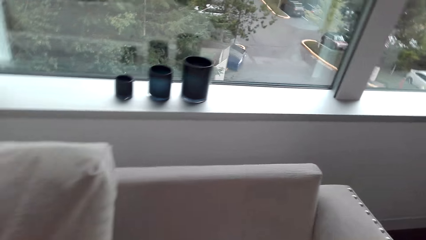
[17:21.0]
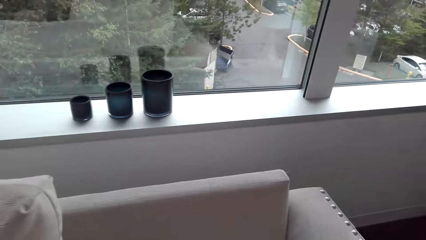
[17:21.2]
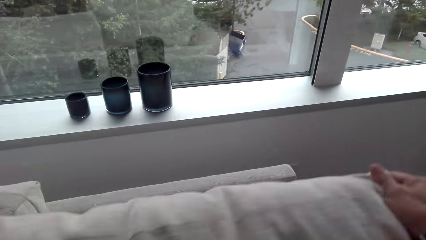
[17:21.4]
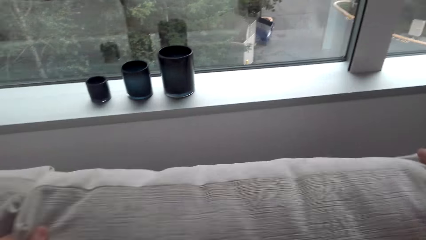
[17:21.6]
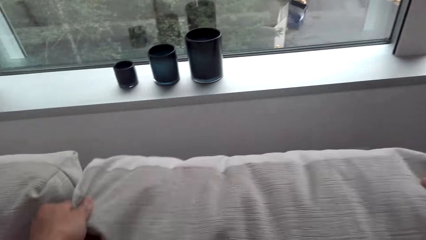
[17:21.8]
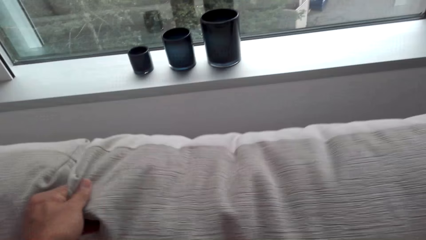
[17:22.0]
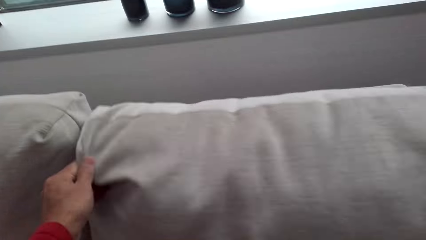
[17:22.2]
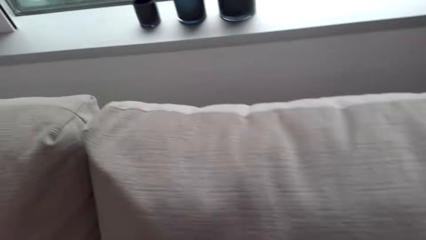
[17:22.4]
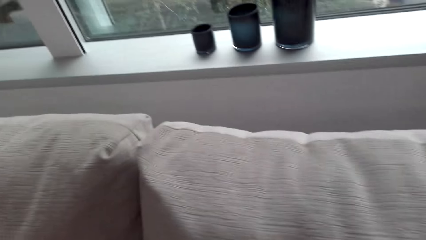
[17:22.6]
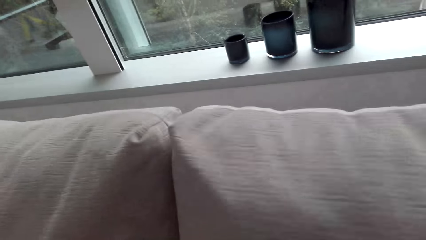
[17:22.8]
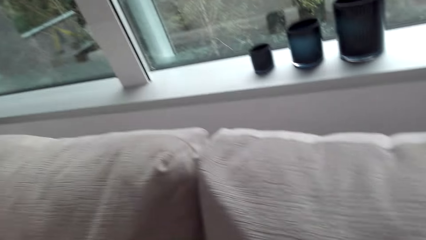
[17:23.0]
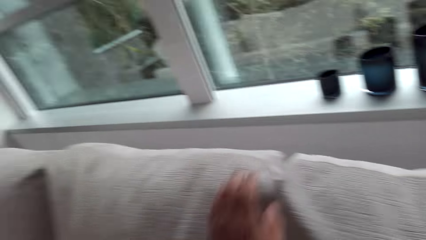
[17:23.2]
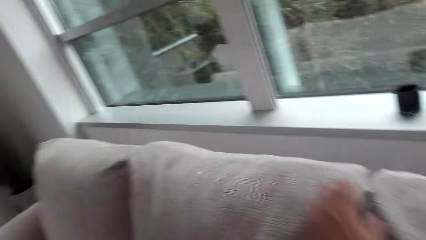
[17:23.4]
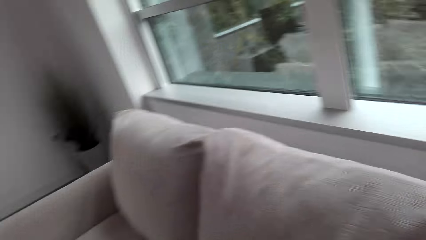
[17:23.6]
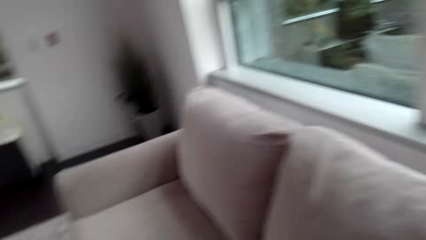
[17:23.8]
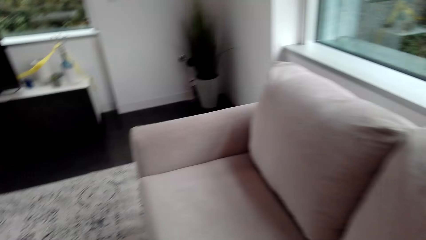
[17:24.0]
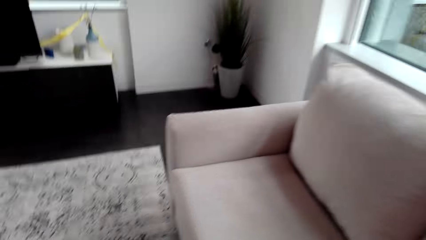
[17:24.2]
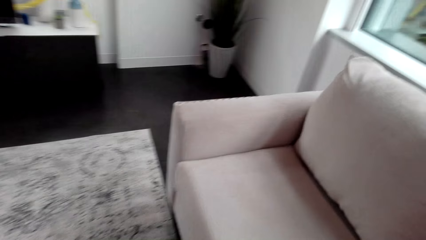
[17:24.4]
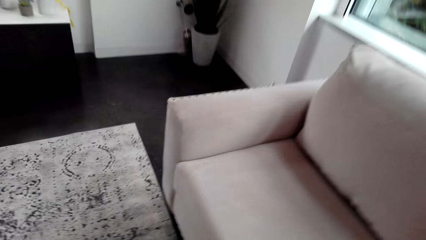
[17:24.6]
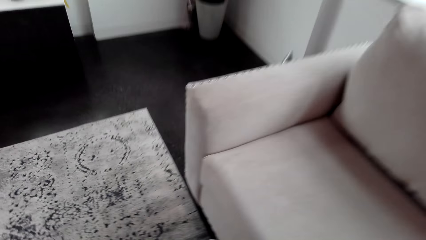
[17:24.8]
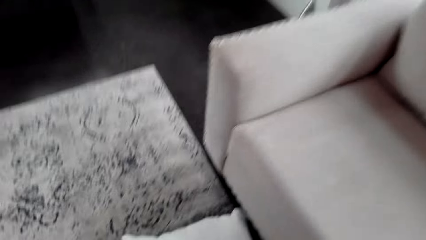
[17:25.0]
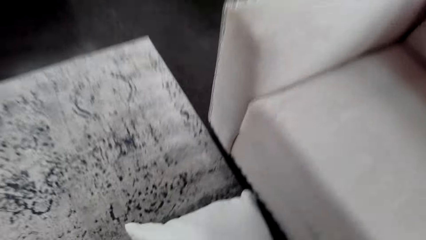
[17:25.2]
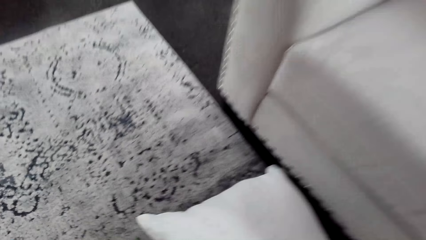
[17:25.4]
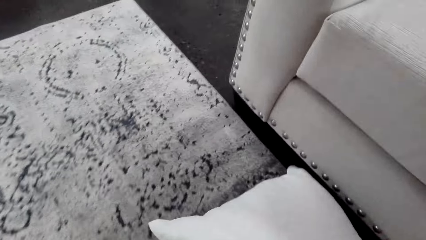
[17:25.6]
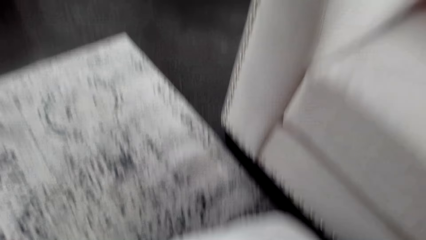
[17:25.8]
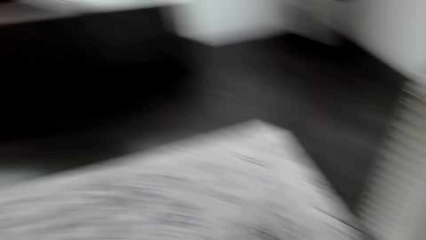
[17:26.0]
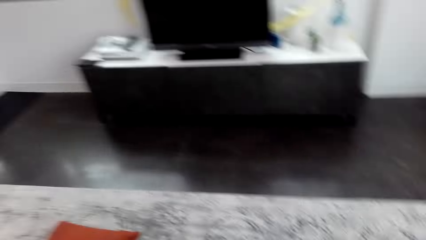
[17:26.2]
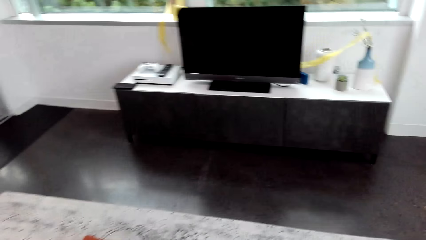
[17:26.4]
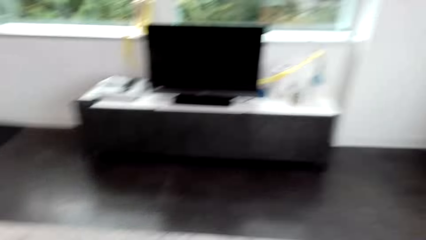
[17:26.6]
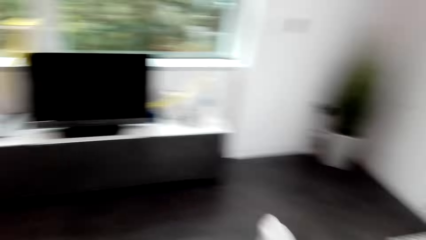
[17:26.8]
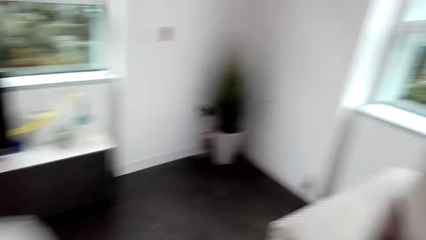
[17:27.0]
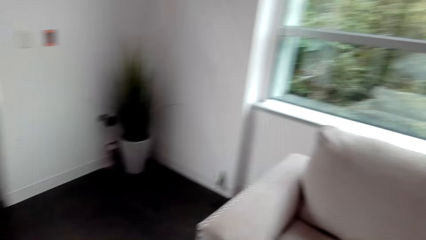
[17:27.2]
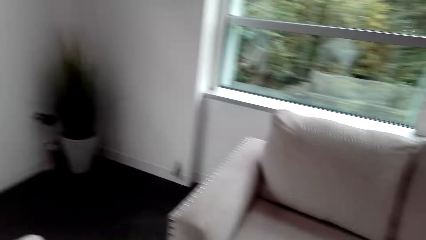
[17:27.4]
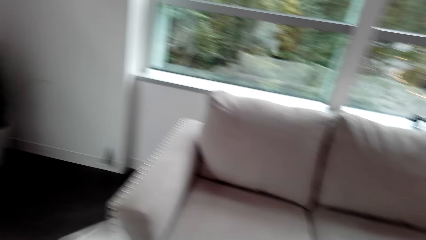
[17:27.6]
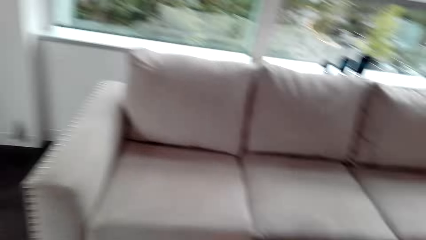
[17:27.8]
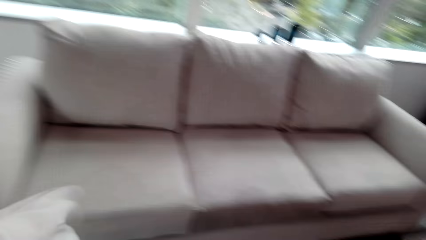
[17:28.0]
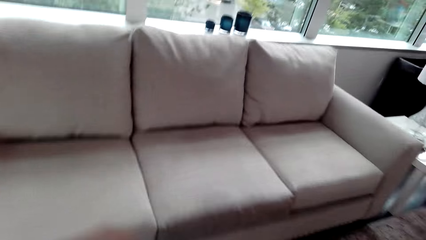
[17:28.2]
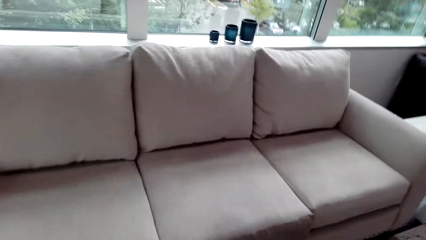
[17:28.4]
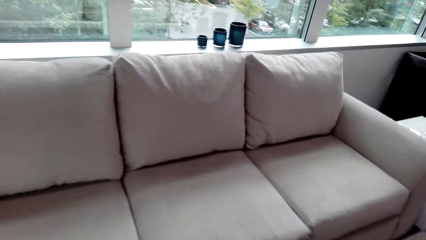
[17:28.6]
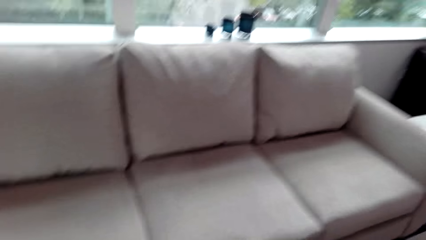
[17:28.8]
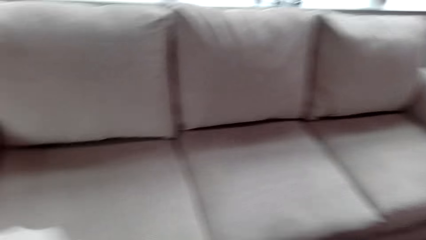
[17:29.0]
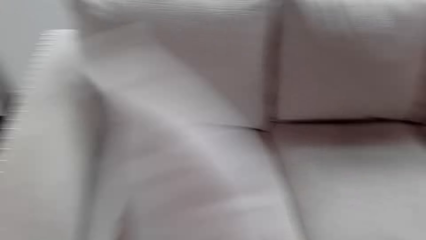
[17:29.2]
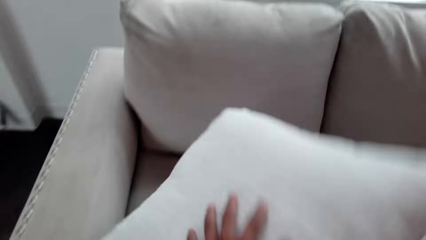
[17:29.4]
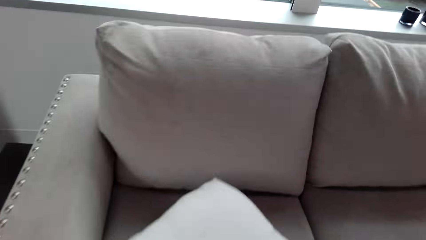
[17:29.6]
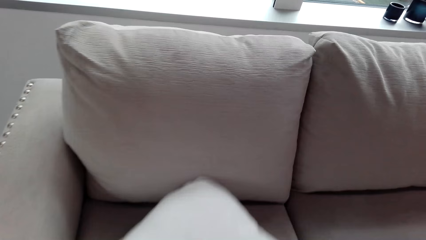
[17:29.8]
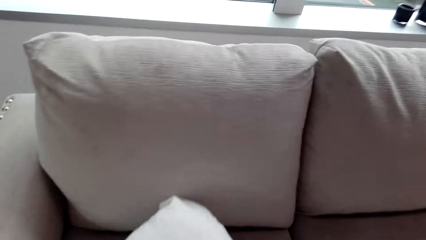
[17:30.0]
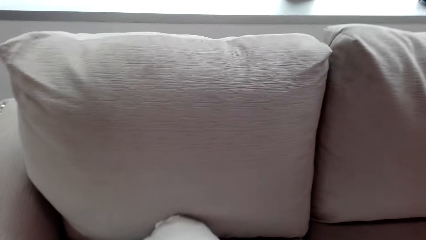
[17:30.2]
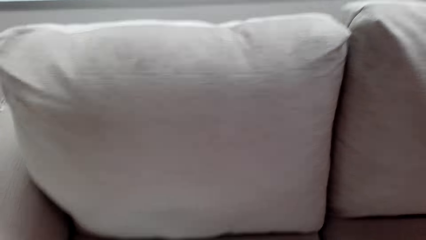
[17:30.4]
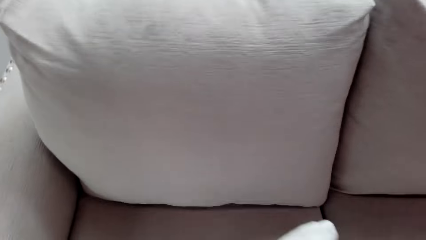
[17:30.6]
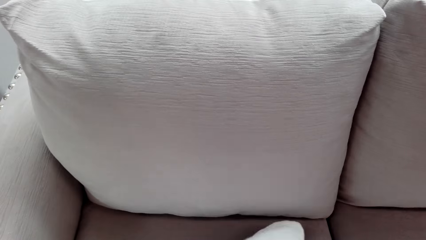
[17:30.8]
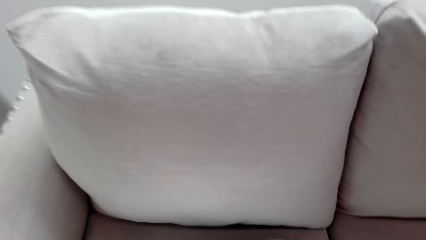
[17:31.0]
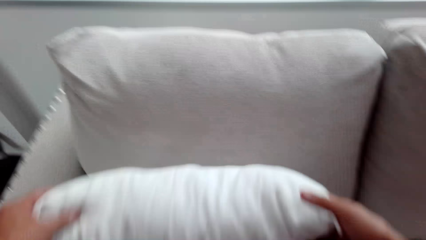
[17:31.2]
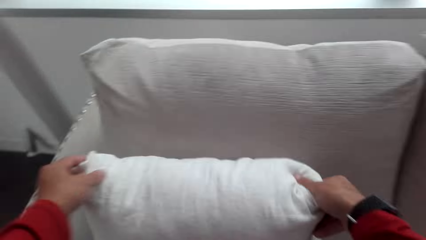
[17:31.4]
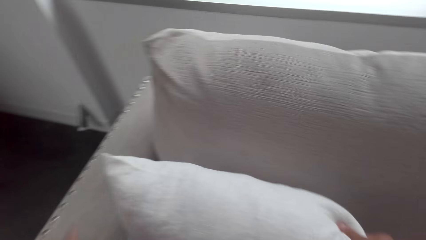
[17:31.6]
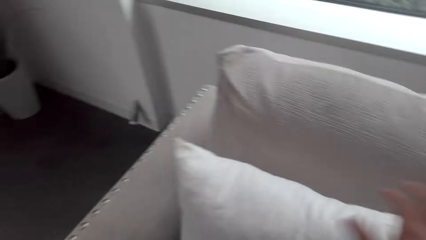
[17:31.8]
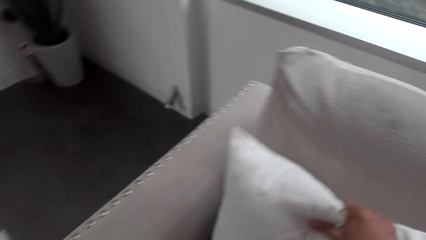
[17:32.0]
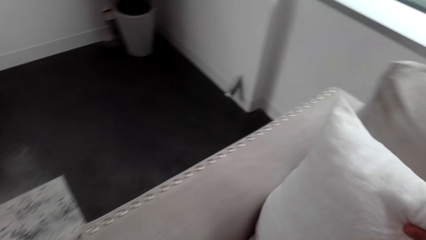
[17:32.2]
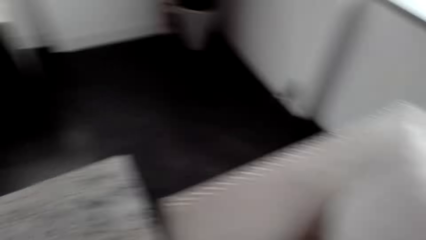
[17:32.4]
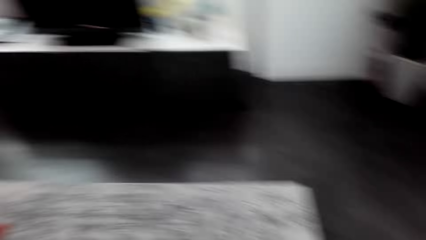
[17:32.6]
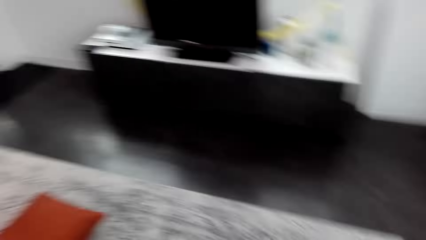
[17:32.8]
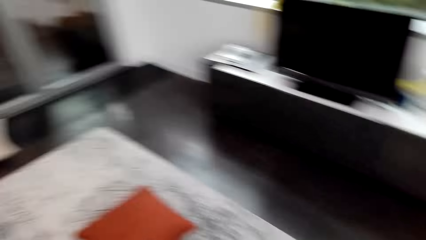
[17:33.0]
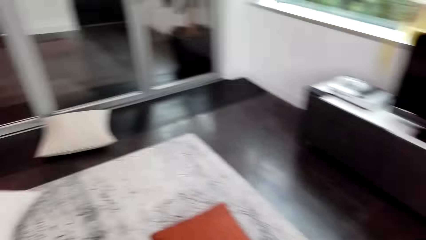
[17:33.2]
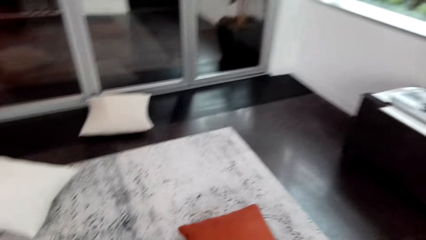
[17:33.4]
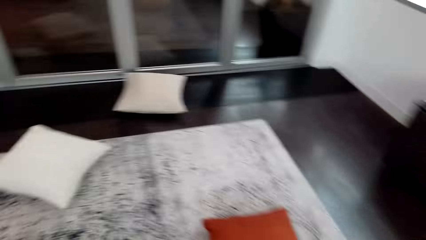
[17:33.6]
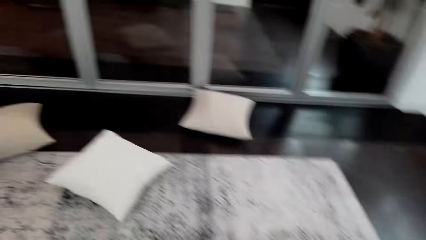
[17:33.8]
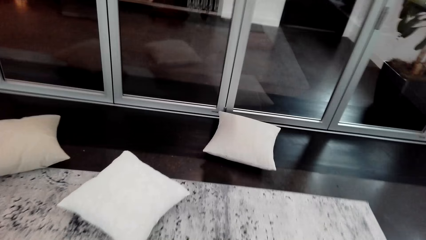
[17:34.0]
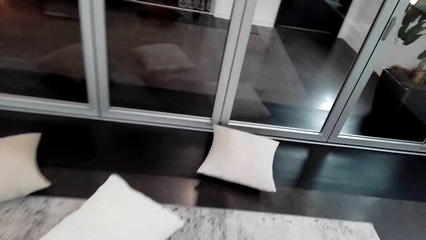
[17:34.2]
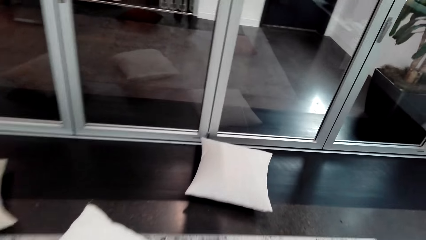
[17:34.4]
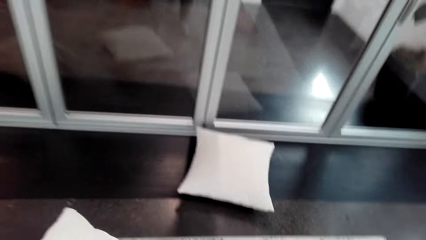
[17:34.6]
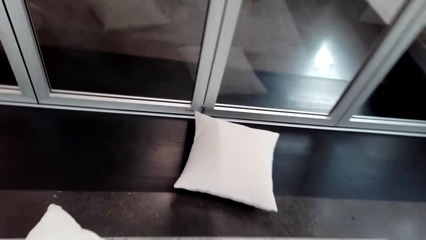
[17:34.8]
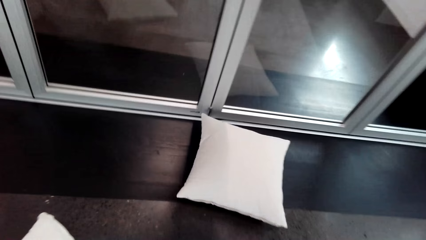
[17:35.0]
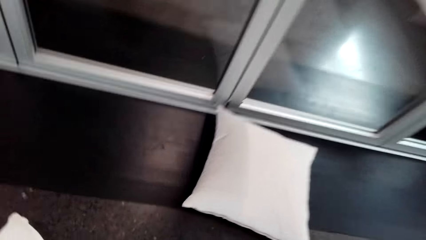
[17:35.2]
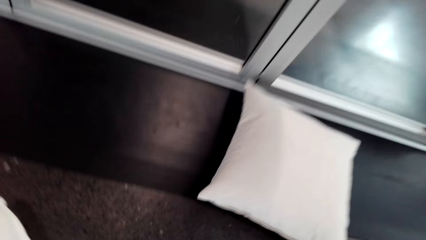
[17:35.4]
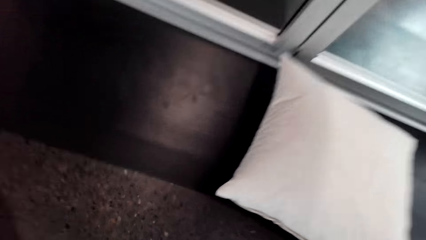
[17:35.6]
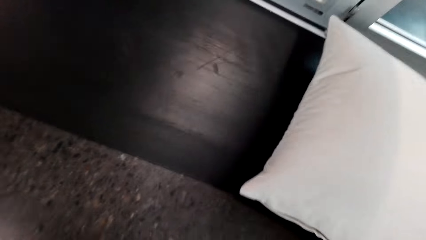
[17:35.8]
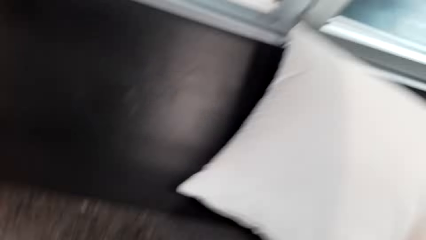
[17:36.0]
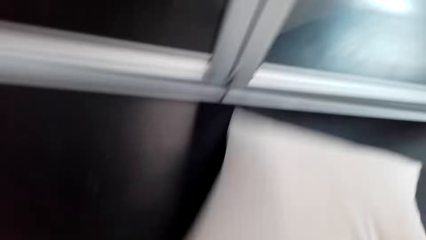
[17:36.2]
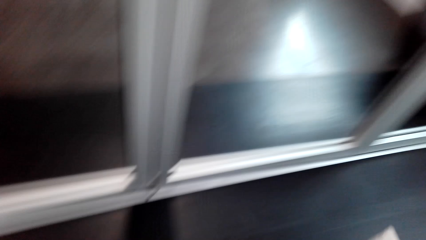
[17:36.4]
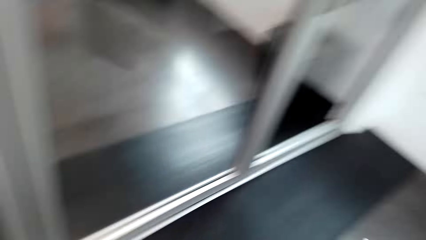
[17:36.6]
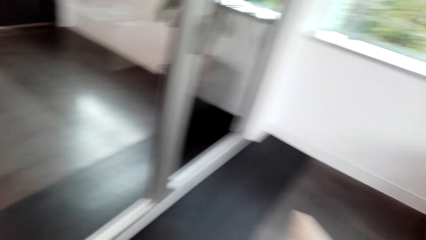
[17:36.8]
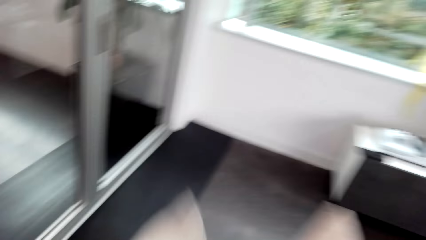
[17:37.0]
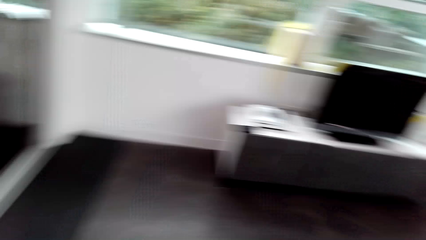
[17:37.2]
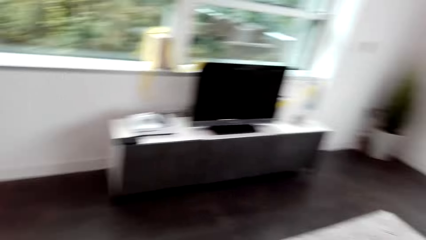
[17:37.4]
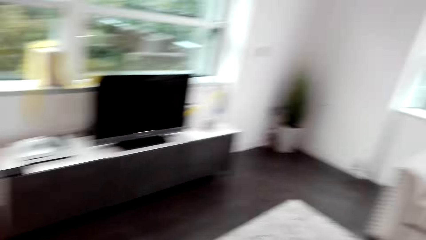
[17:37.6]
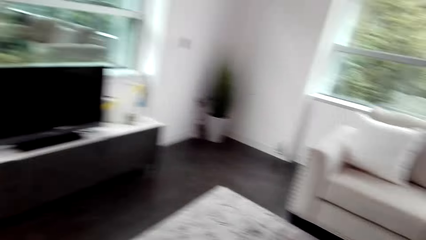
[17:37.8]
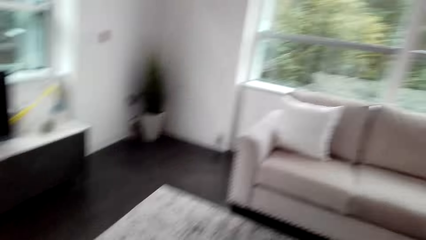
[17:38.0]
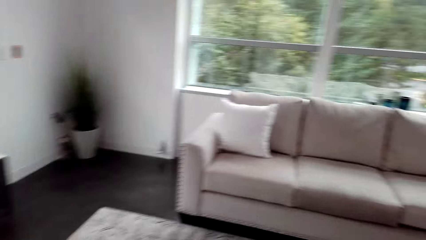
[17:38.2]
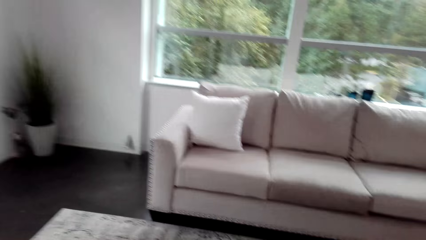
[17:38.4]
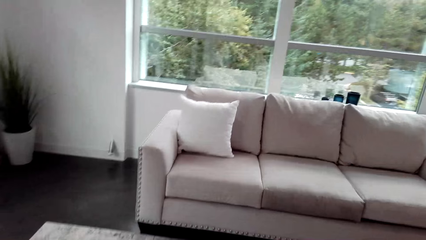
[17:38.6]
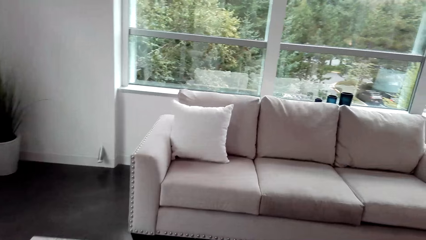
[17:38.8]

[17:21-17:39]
The camera wearer holds a pillow. They walk round the room. They touch the pillow. They return the pillow. They walk round the room.
